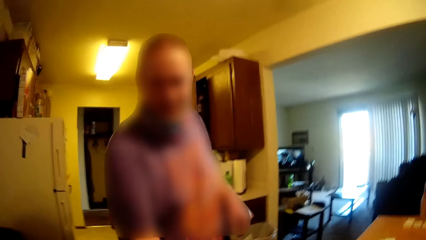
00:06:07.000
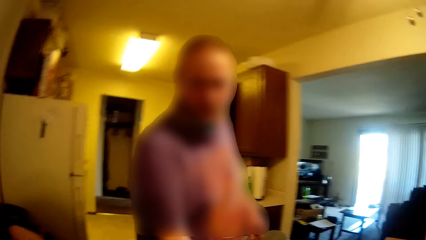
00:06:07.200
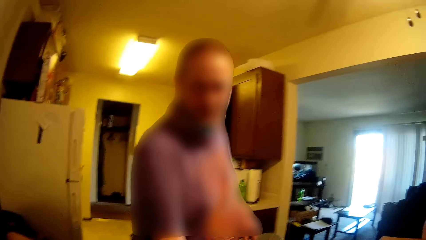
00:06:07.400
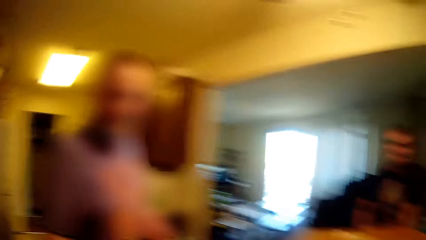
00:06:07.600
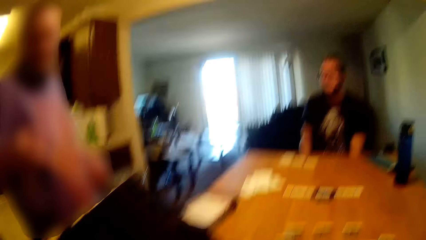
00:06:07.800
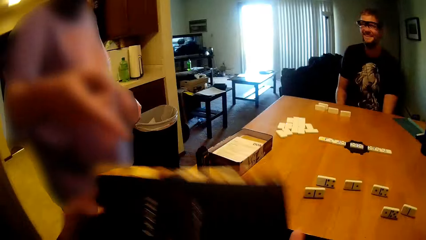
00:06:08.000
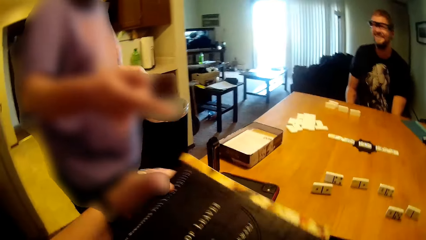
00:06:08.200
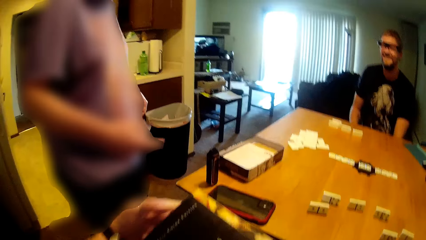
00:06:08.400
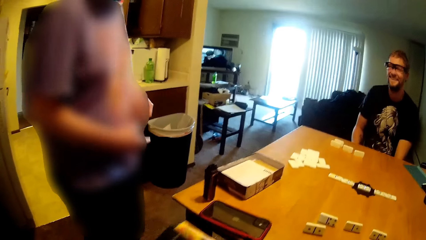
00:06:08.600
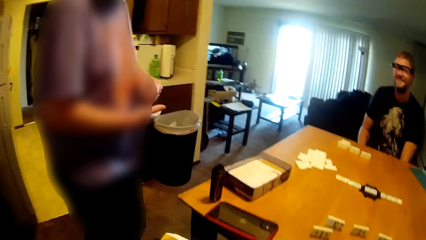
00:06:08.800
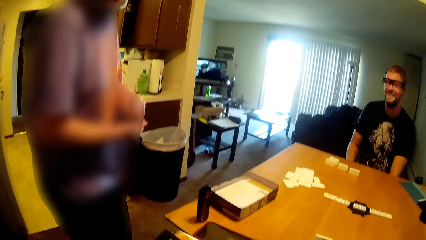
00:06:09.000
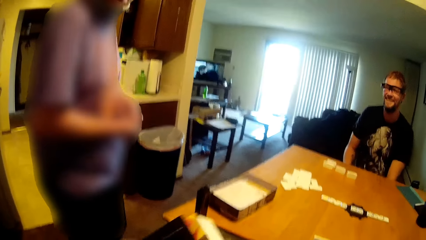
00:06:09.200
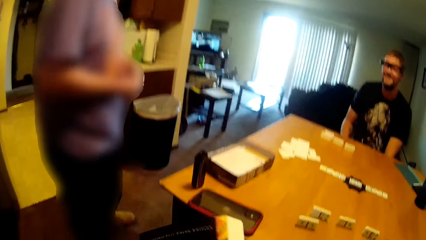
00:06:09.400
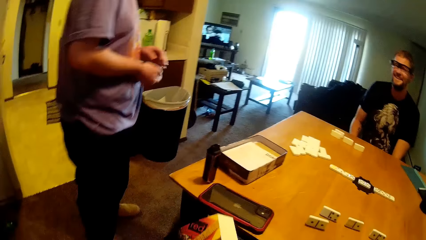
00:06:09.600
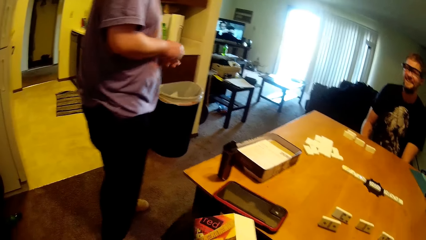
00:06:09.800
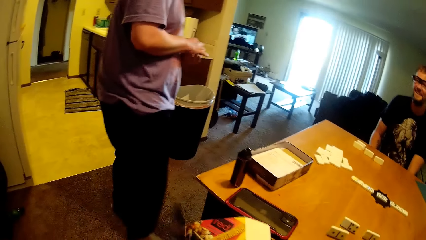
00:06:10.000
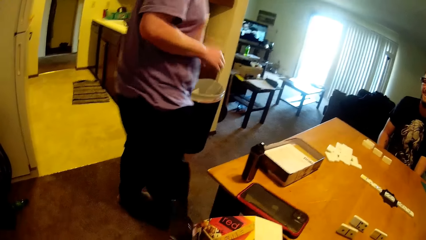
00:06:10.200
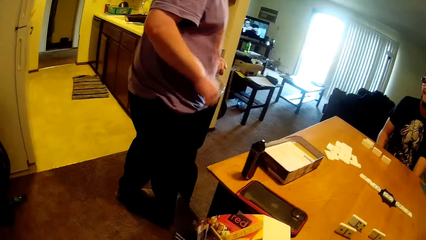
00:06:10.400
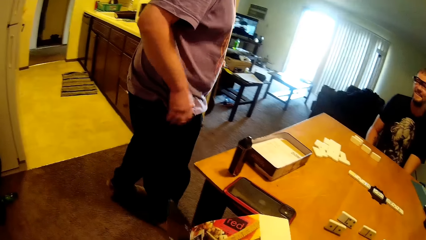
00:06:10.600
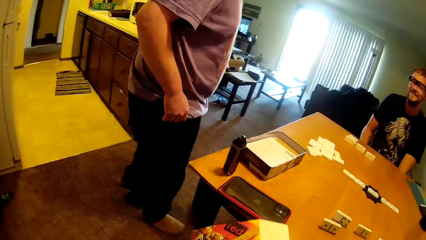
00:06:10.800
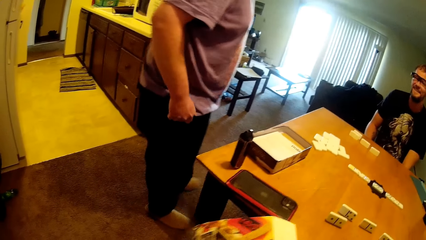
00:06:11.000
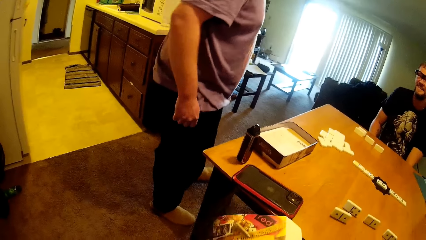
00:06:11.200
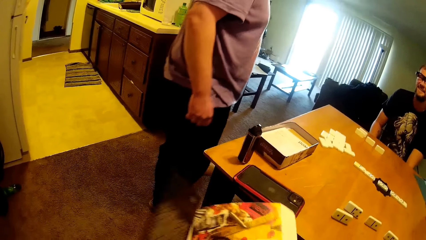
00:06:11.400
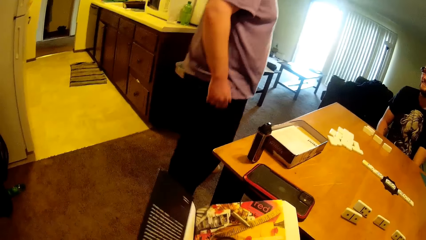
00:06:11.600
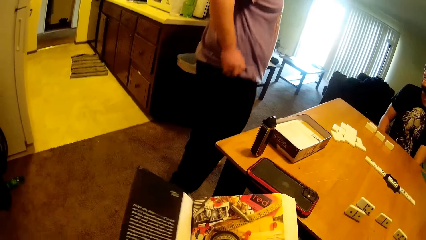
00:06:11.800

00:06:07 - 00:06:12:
The camera wearer interacts with a man. They hold the book. The man moves around. The camera wearer opens the book.

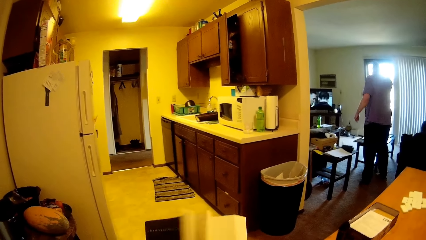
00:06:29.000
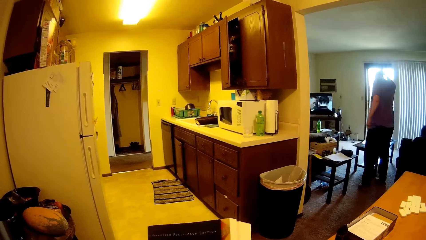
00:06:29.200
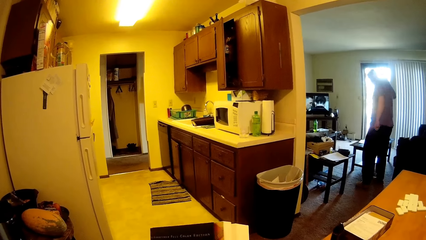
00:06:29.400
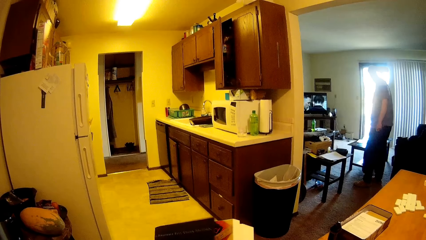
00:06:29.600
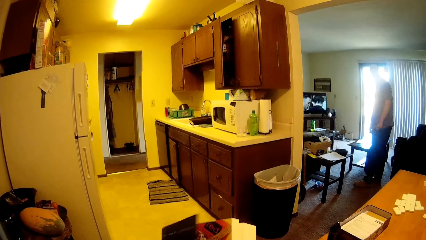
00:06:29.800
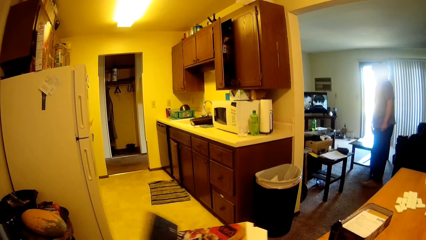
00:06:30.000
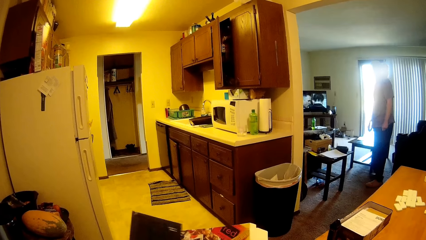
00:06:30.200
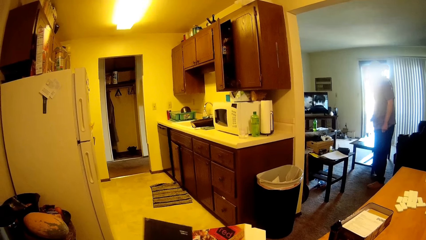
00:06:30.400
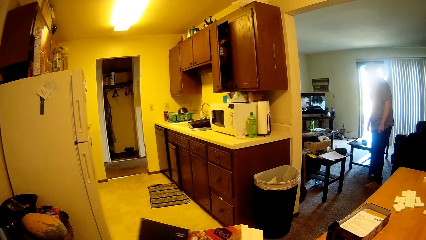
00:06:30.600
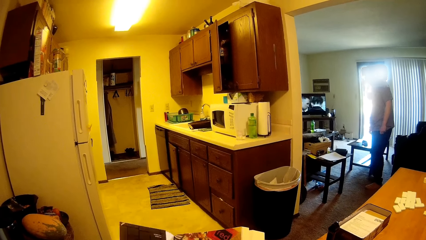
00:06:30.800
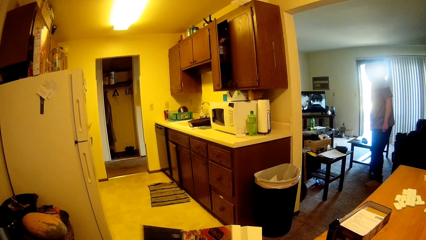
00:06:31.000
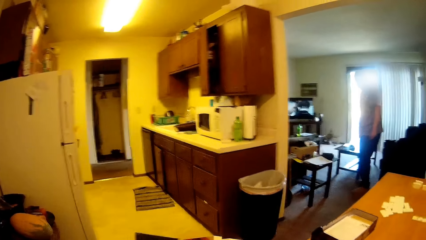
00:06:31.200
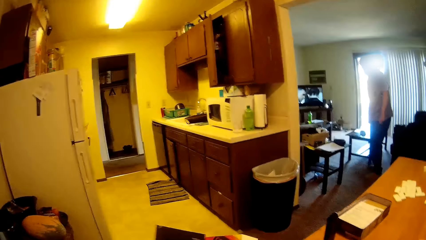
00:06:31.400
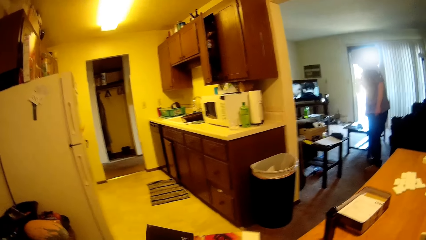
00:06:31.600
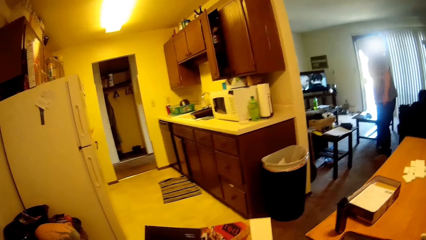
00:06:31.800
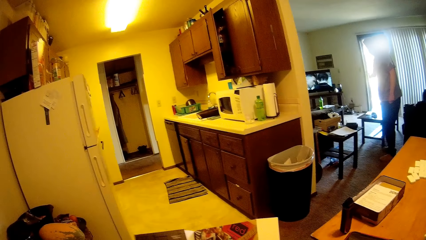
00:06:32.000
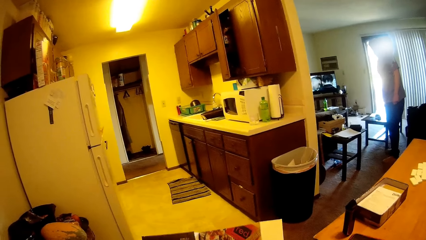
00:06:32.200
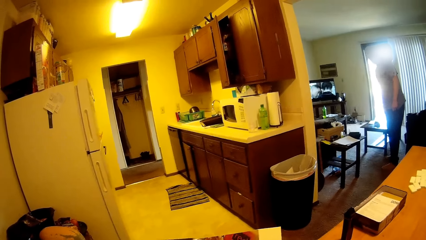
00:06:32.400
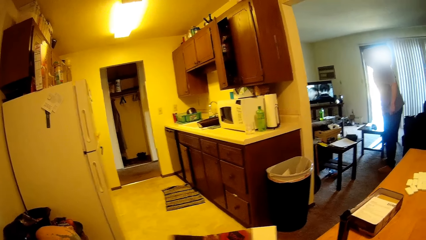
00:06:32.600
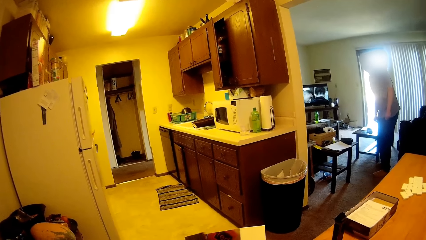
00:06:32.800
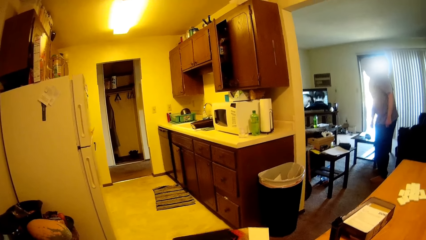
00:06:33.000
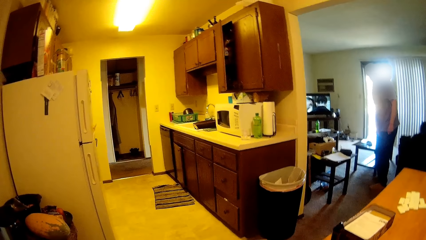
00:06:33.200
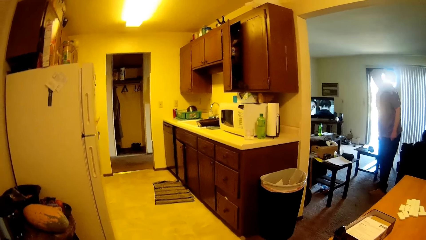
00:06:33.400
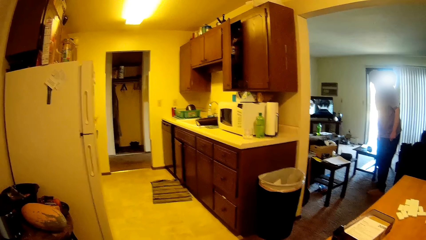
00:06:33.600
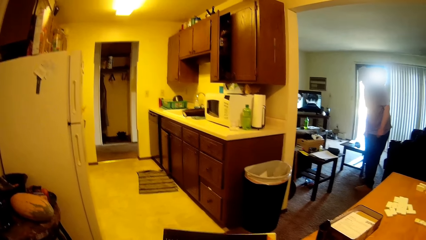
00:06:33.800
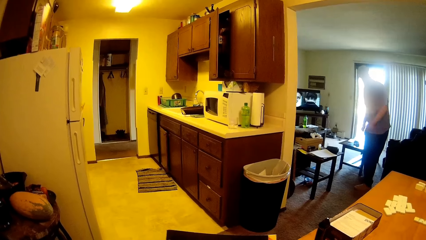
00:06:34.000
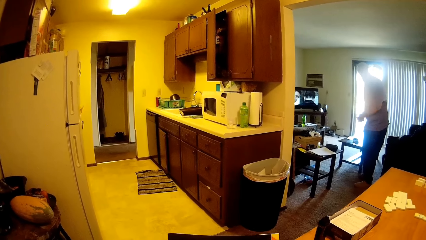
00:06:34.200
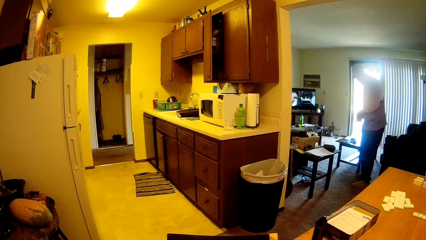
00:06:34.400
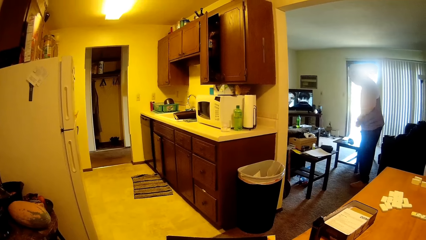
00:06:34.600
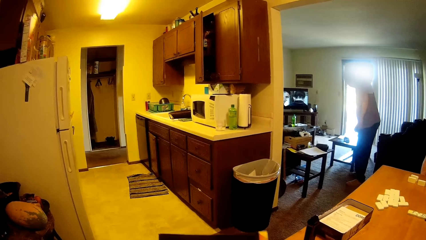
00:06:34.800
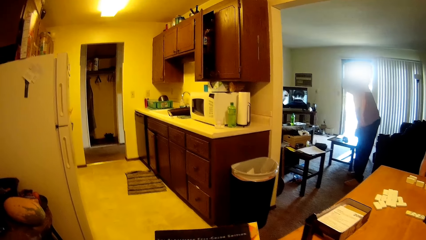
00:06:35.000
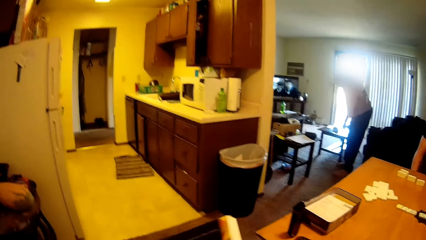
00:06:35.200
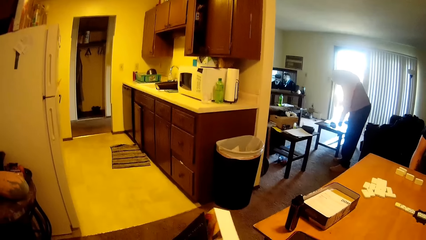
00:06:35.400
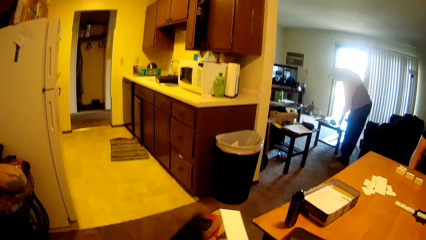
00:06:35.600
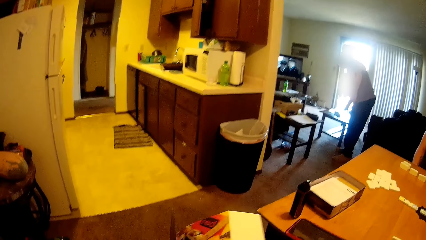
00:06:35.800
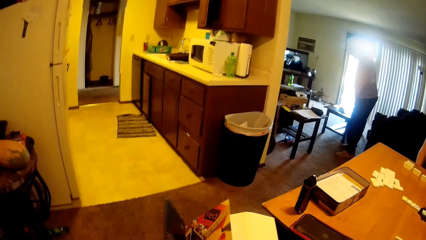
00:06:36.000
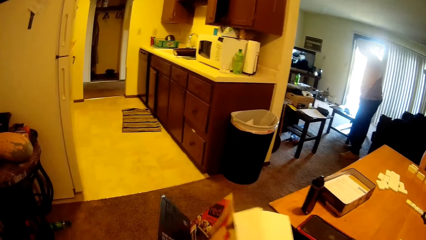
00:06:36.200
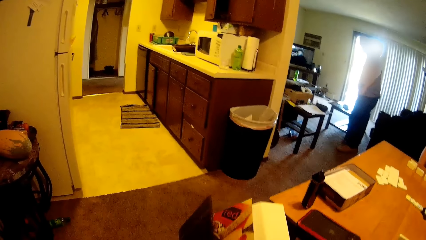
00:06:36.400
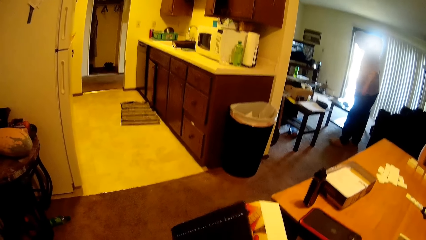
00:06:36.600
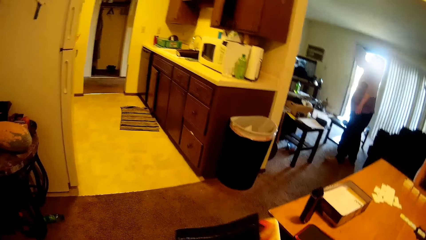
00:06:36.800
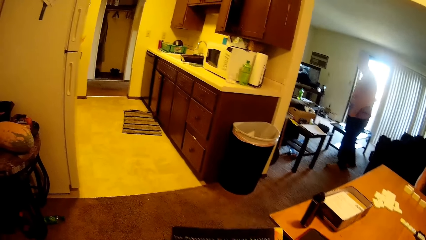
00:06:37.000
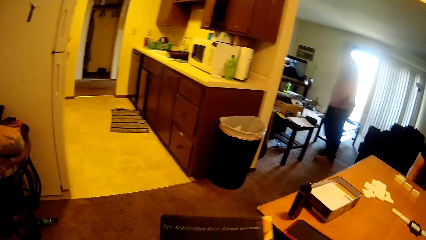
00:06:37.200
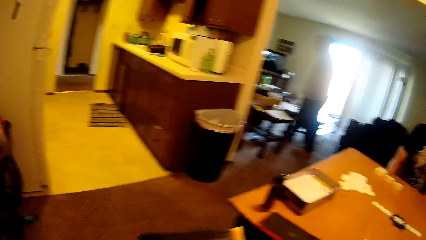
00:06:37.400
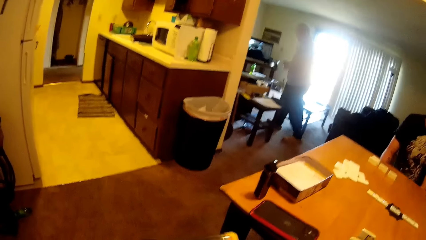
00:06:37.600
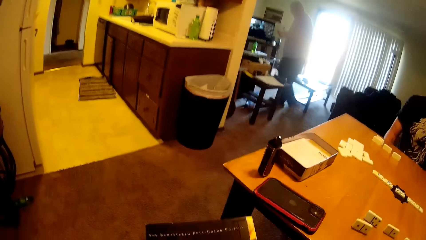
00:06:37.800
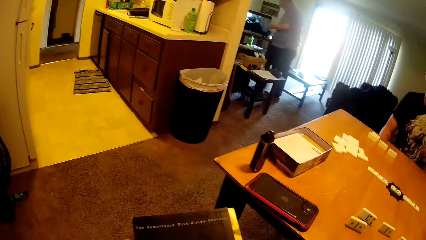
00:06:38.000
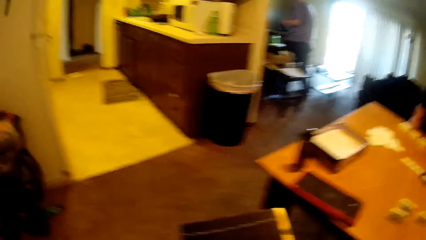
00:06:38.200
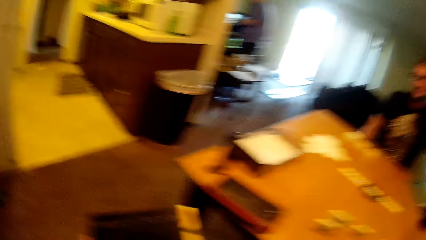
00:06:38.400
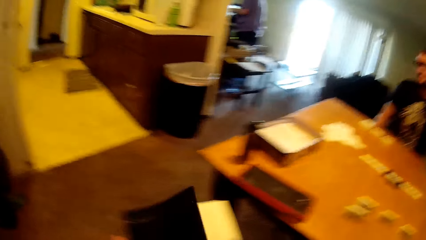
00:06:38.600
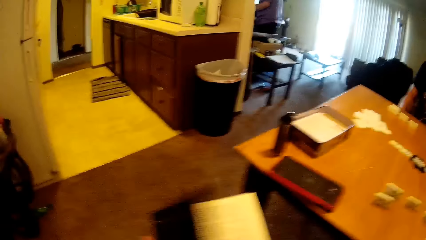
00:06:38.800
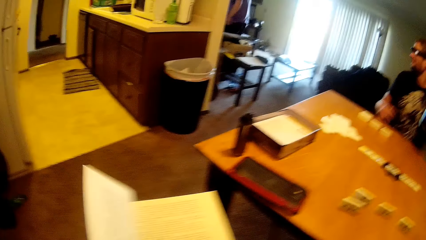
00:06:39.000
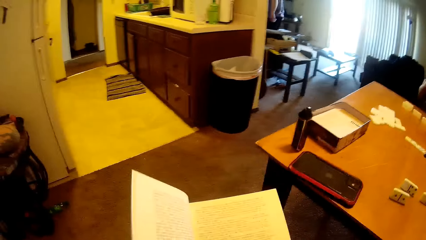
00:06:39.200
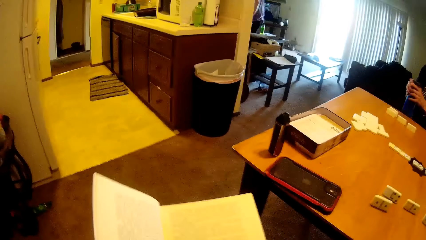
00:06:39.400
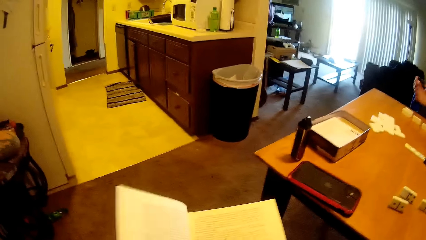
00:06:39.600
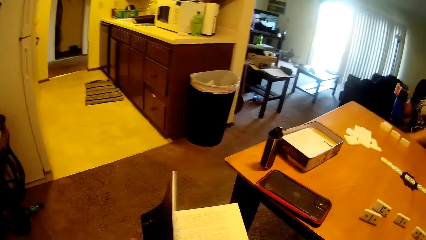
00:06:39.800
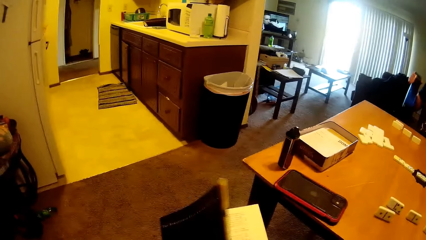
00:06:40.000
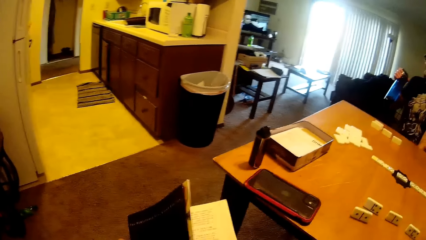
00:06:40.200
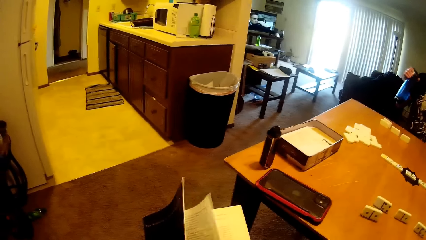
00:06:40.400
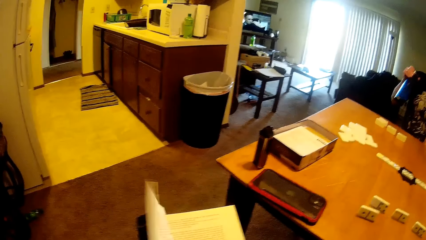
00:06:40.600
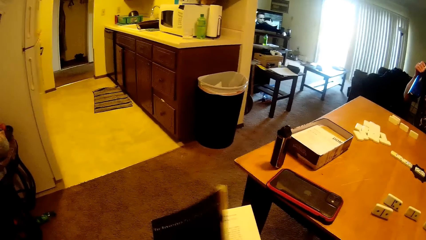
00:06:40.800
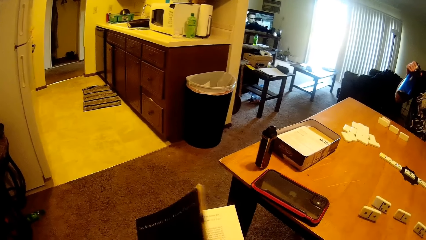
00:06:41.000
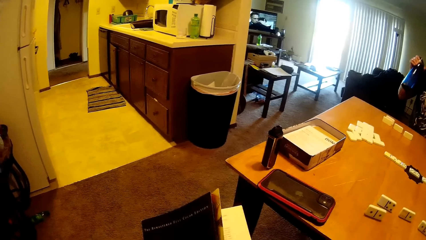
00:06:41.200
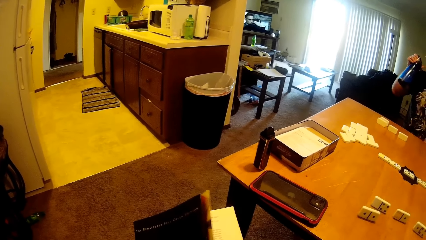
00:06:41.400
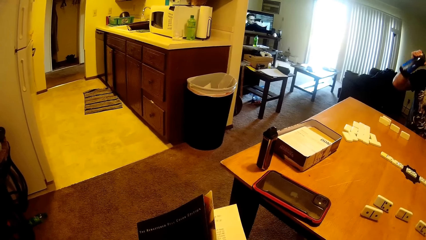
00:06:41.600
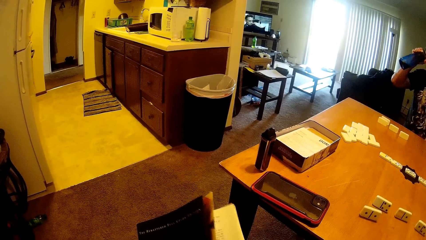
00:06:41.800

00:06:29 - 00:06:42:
A man drops something. The man bends slightly. The camera wearer opens the book. The man walks in the house. The camera wearer opens the book. Another man holds a water bottle. The camera wearer peruses the book.
